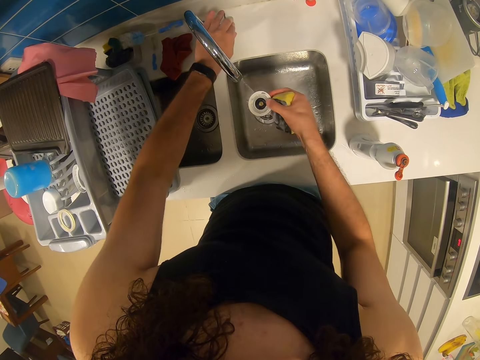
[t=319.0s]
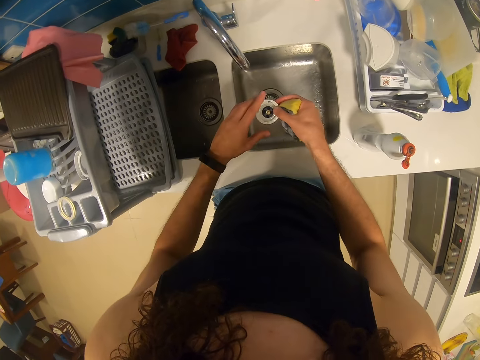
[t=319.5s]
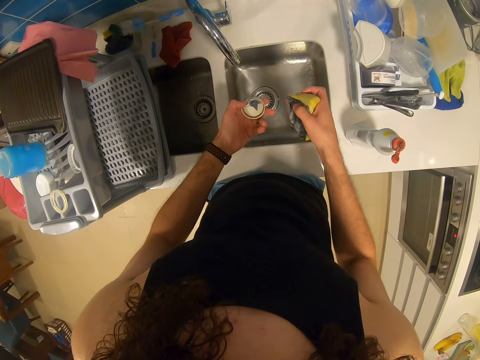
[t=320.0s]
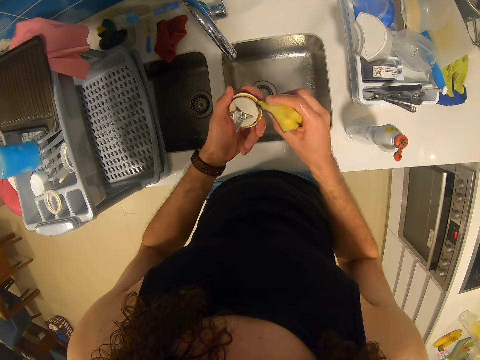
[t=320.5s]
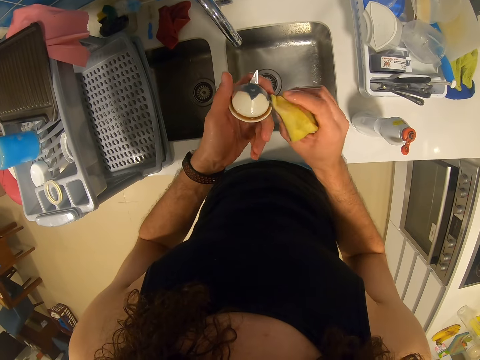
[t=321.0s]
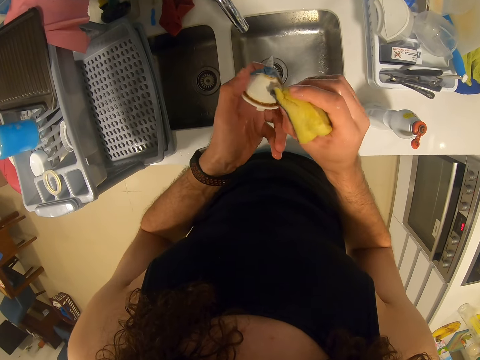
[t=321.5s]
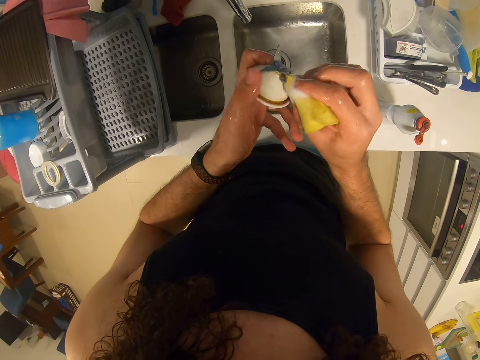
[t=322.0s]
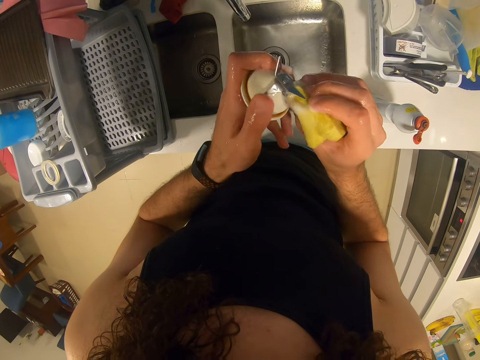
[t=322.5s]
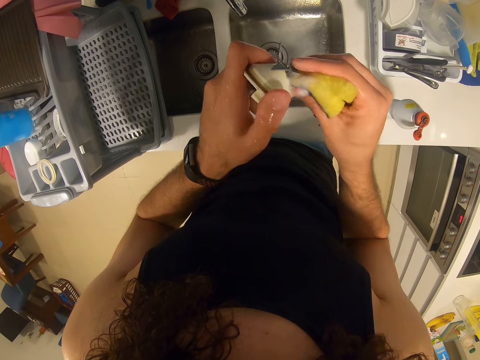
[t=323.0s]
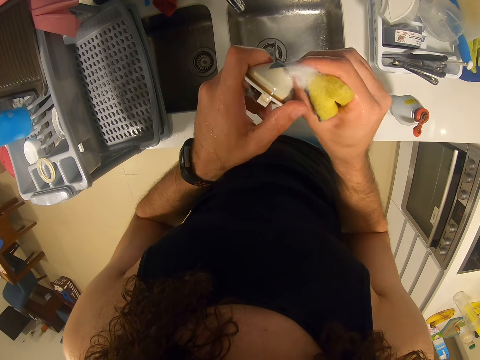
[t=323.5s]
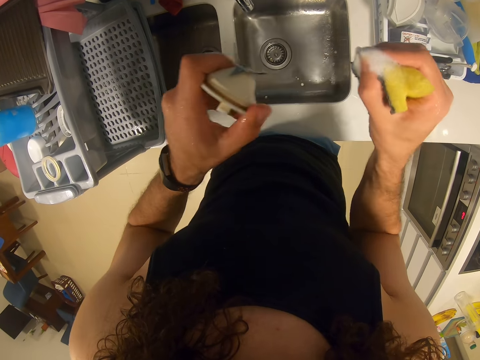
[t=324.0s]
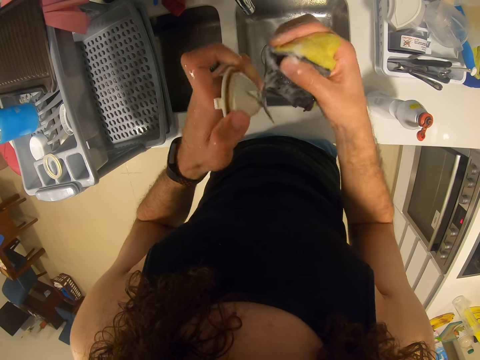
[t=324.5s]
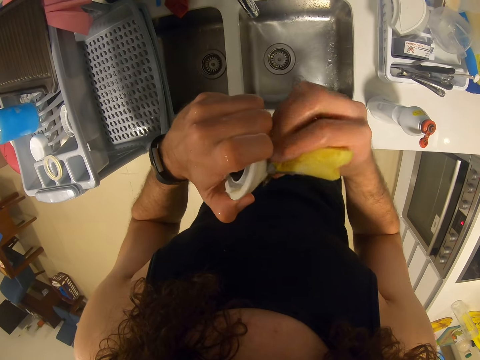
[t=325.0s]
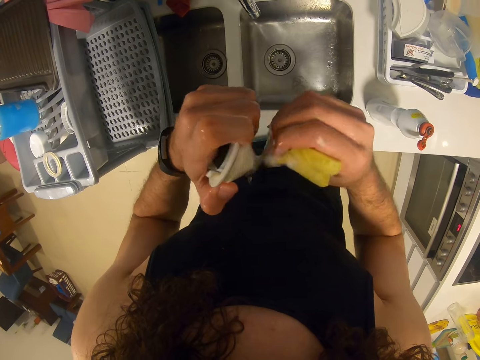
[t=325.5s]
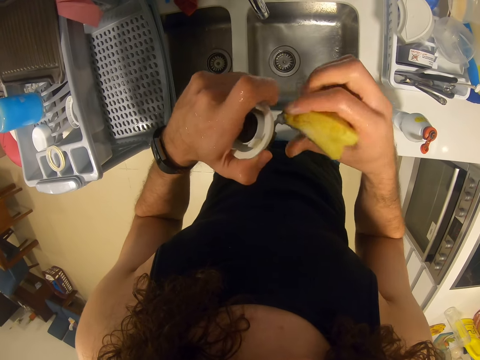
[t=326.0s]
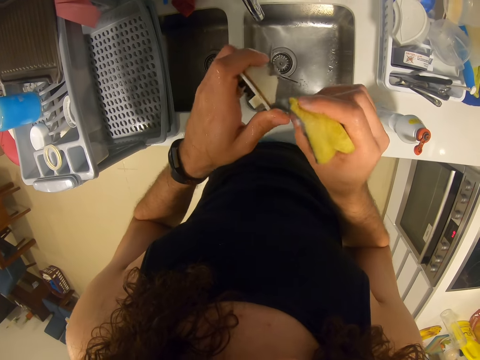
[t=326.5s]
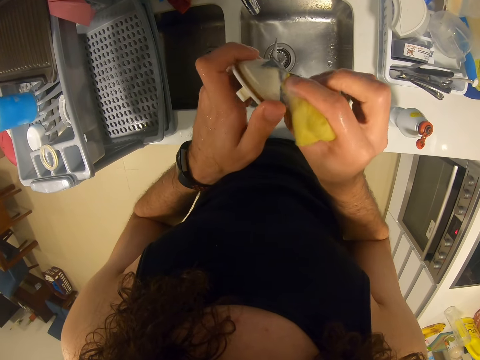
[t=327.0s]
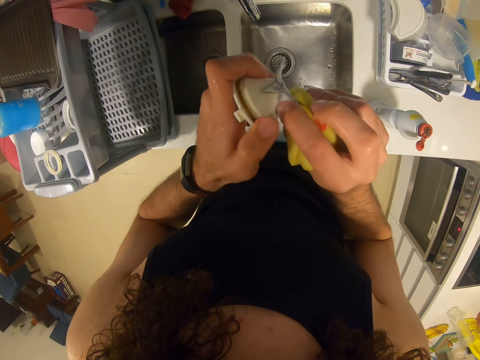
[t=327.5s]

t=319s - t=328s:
The camera wearer closes the tap. They scrub the blender base with the scrubber pad.

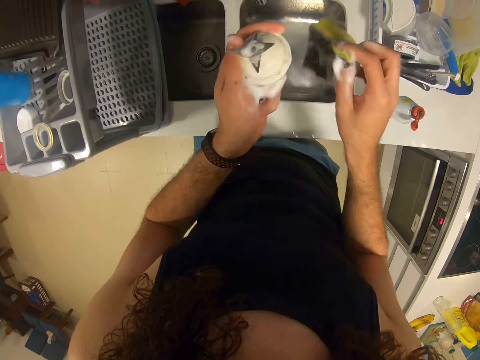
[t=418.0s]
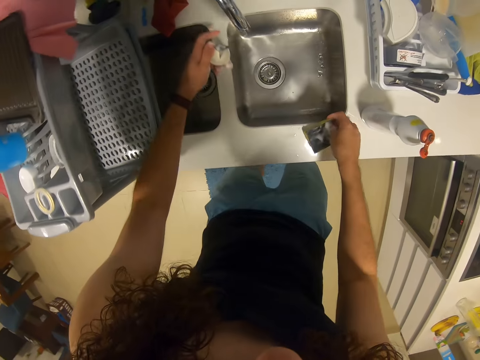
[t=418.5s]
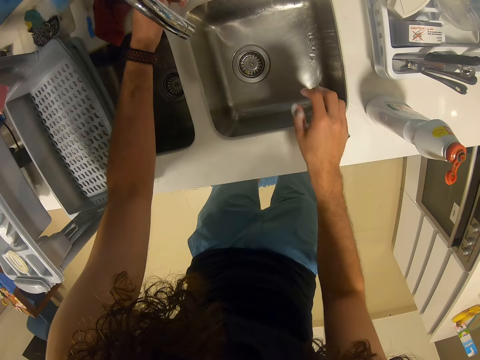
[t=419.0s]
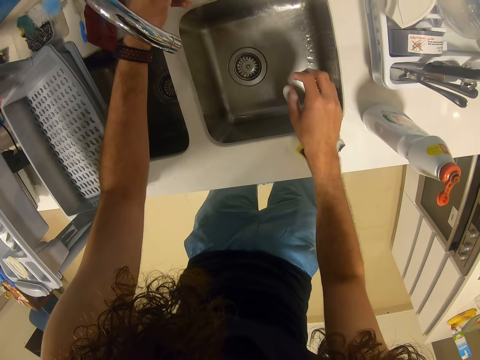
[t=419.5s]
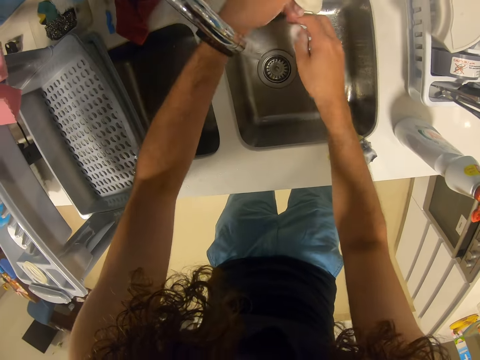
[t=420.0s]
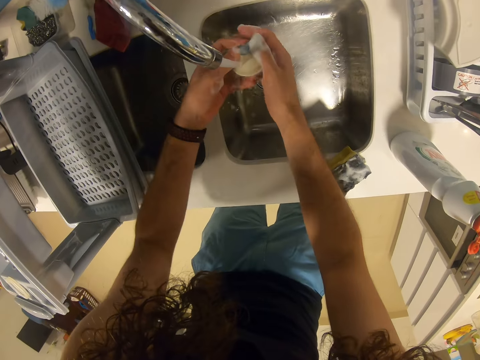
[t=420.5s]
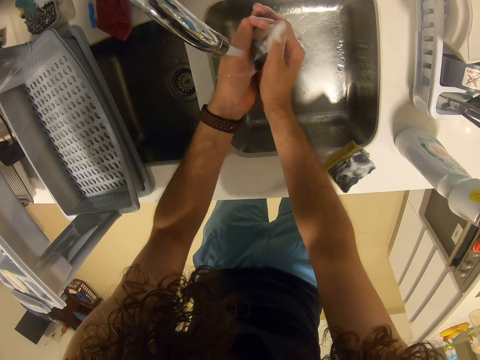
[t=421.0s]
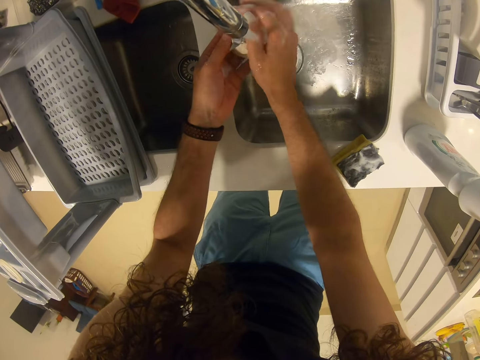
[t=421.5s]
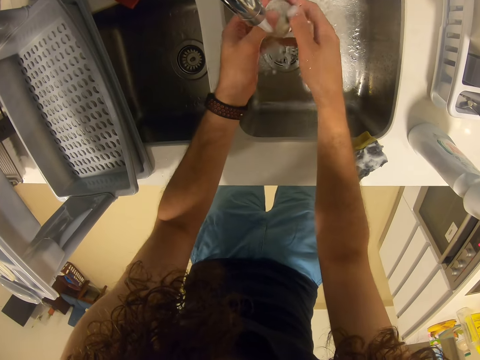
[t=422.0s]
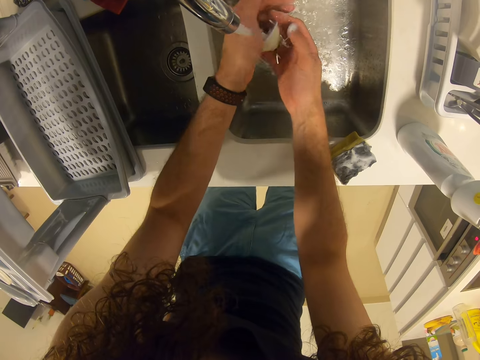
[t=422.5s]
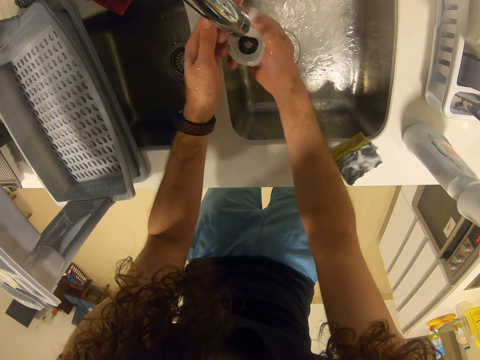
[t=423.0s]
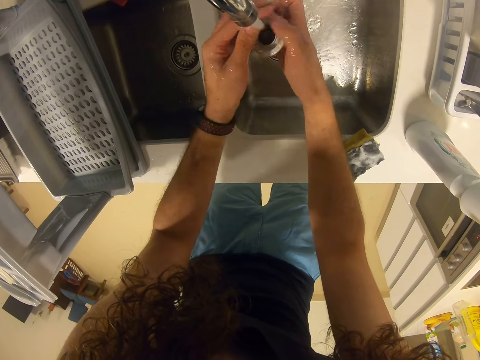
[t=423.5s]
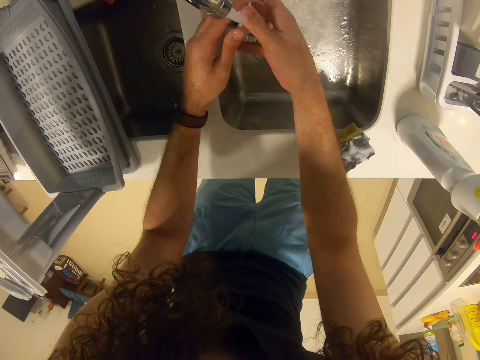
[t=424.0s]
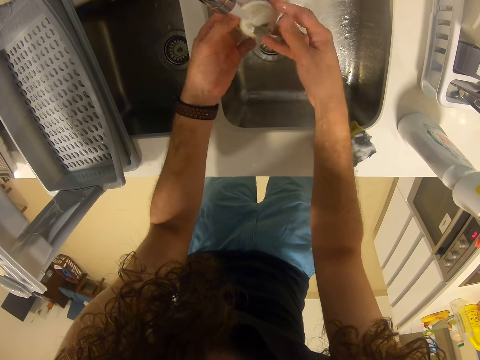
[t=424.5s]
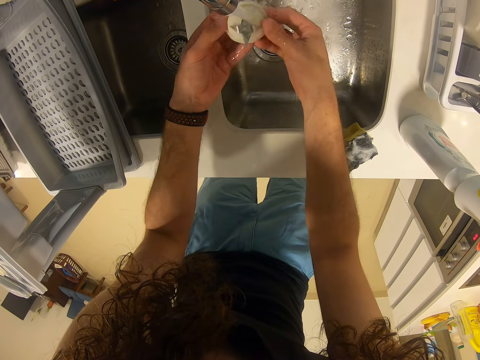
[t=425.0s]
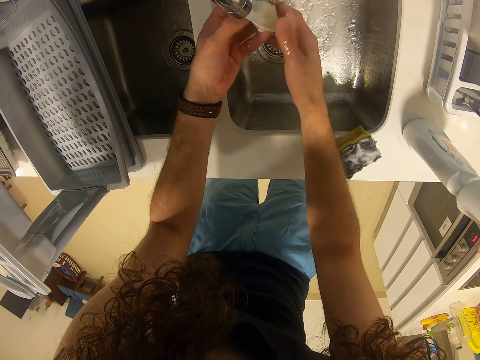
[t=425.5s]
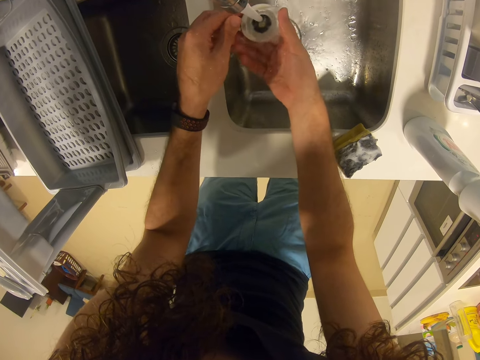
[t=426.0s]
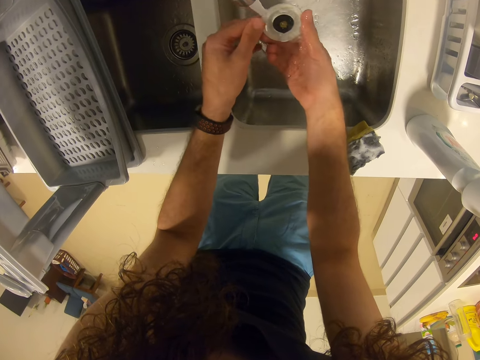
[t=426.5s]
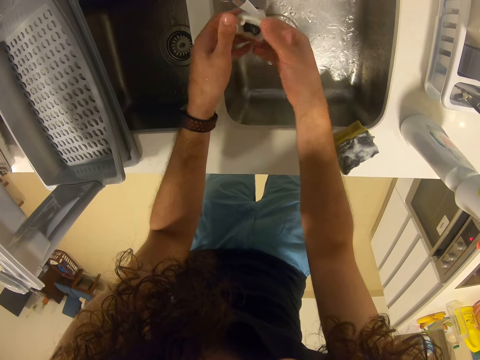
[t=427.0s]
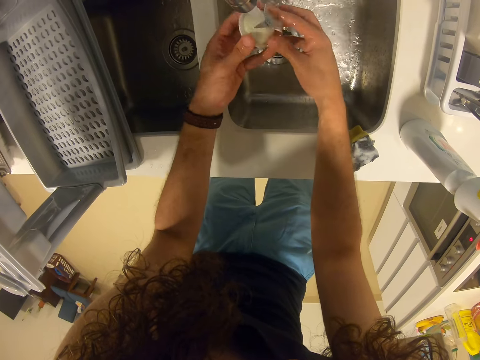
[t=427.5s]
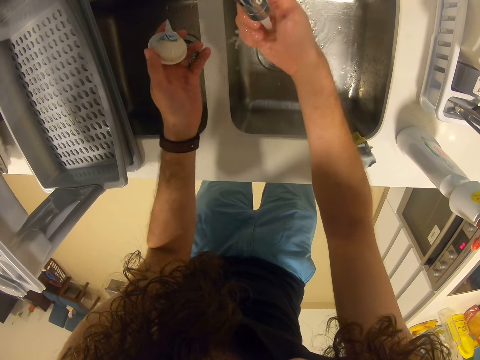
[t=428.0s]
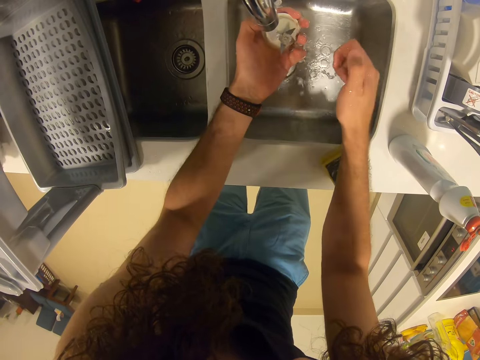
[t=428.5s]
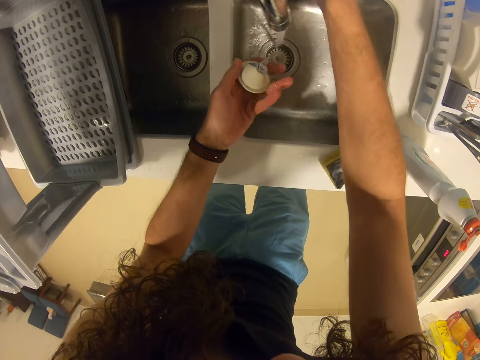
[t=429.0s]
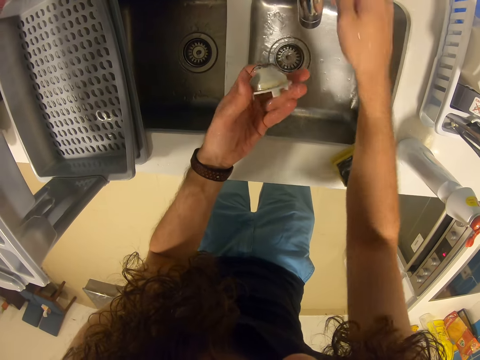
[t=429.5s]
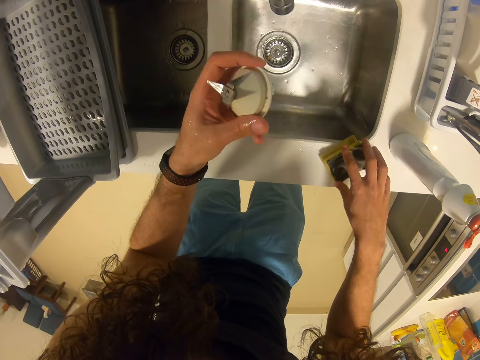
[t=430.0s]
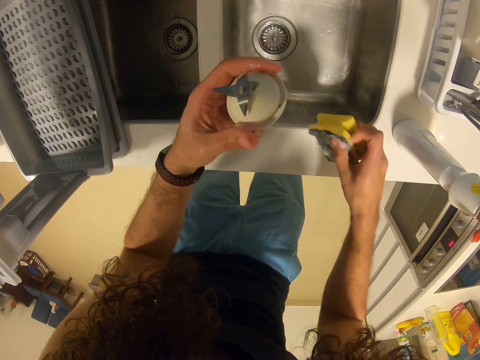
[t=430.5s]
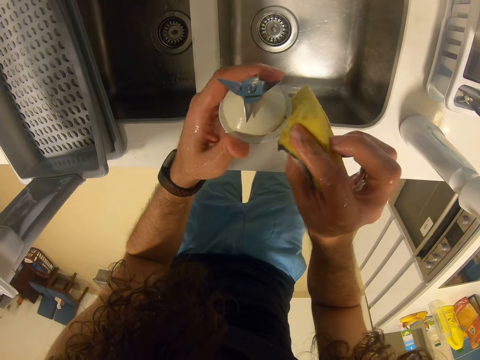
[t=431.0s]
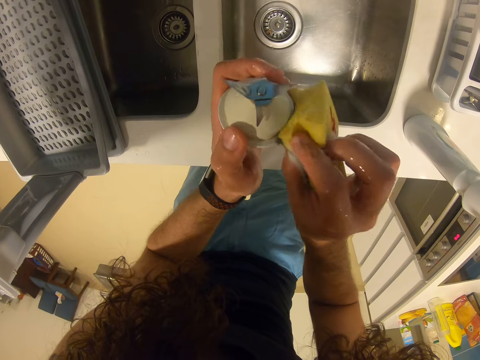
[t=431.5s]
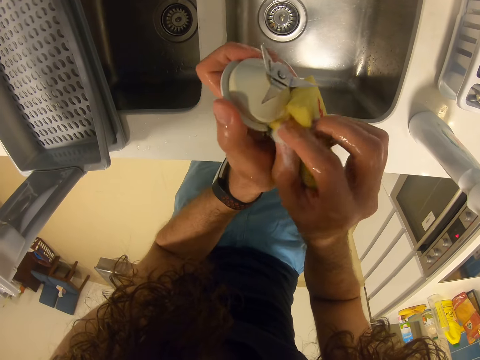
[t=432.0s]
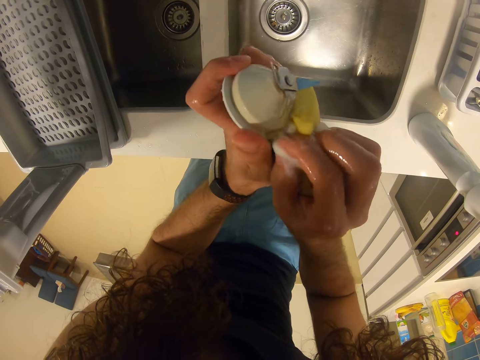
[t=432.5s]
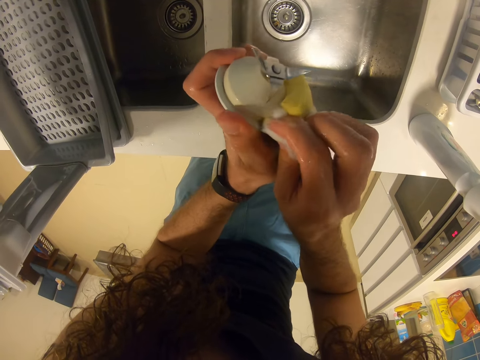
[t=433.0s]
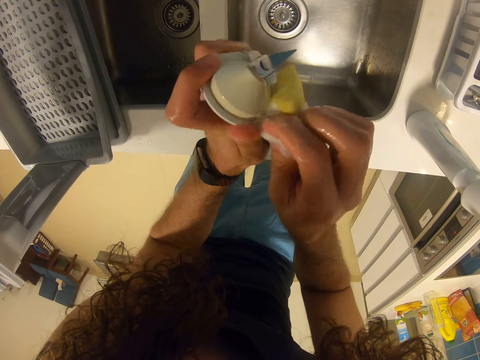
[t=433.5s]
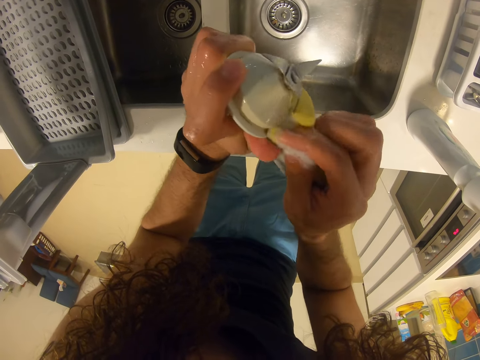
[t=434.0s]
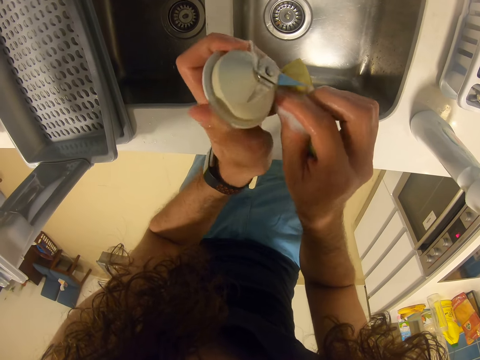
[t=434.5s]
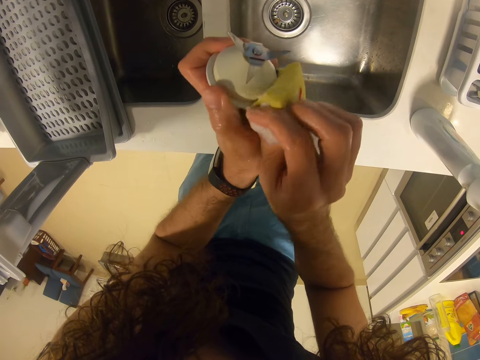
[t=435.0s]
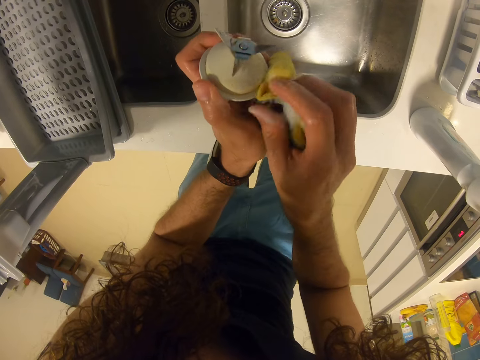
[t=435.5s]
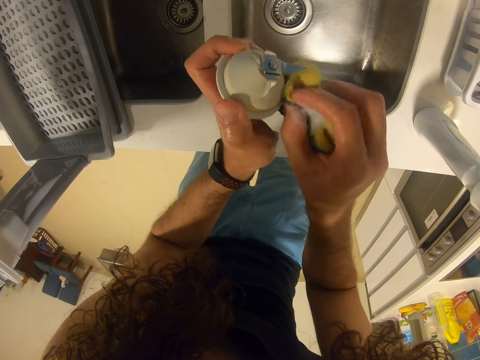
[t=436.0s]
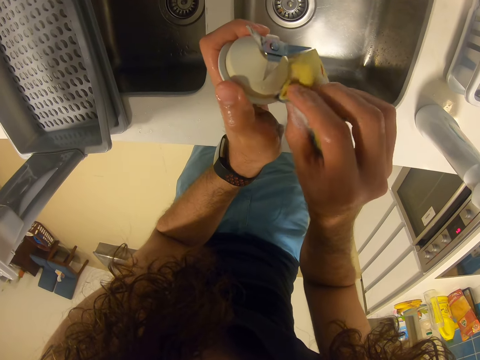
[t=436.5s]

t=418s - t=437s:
The camera wearer opens the tap. They cleanse the blender base with water. They close the tap. They pick the scrubber pad. They scrub the blender base with the scrubber pad.
